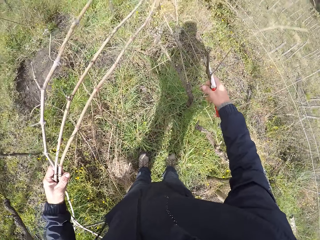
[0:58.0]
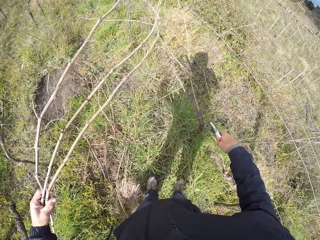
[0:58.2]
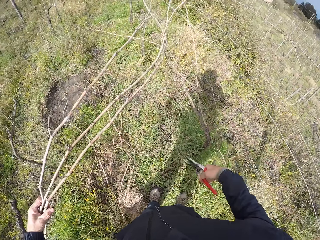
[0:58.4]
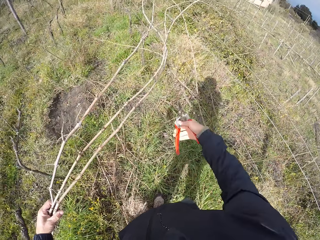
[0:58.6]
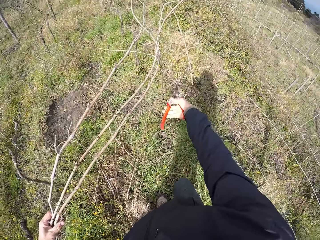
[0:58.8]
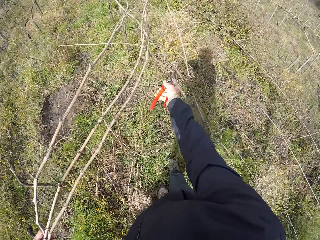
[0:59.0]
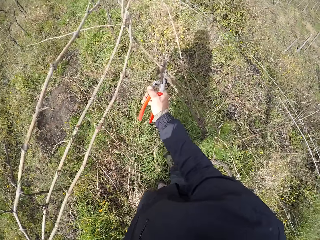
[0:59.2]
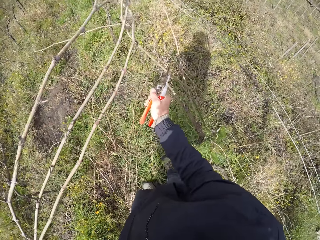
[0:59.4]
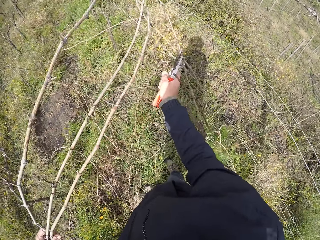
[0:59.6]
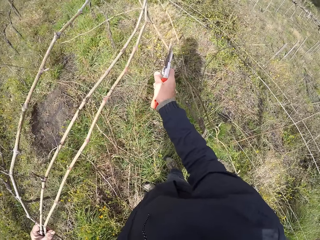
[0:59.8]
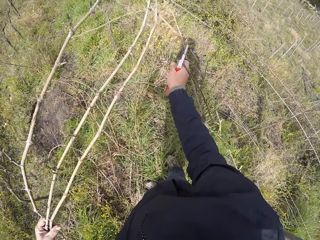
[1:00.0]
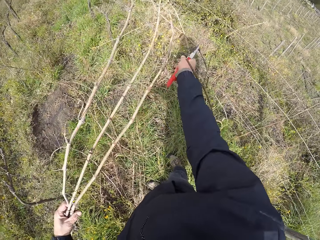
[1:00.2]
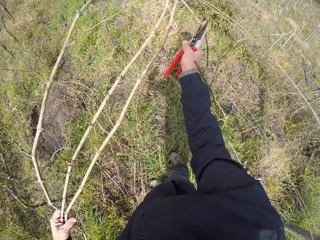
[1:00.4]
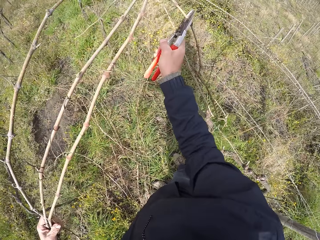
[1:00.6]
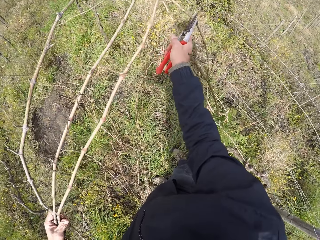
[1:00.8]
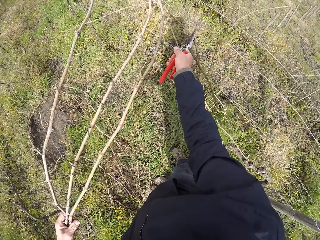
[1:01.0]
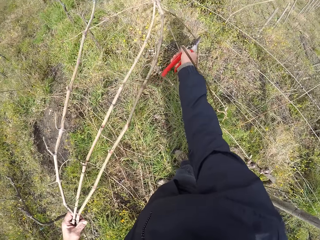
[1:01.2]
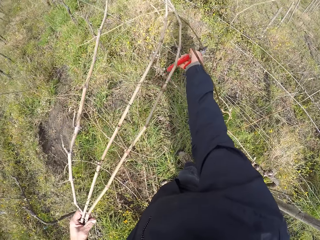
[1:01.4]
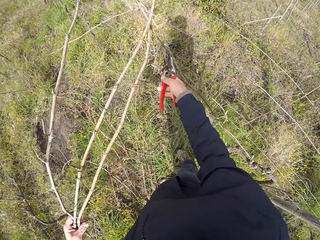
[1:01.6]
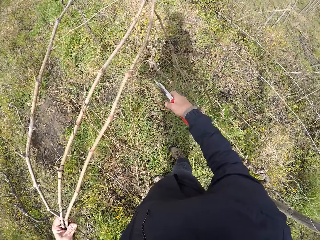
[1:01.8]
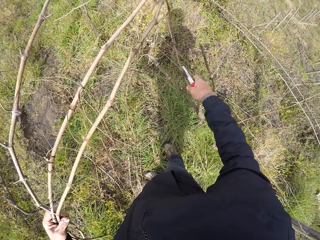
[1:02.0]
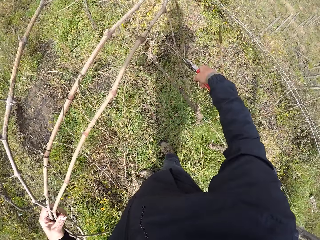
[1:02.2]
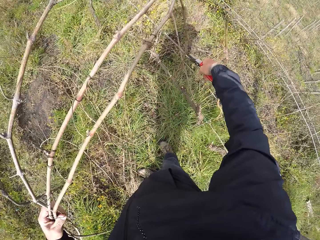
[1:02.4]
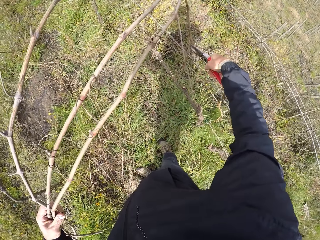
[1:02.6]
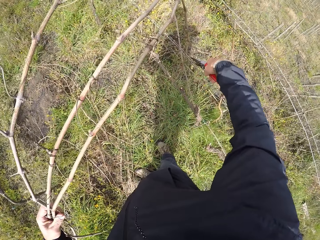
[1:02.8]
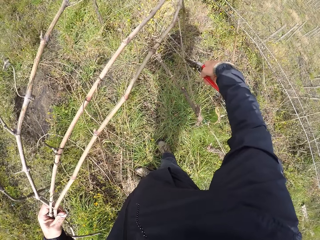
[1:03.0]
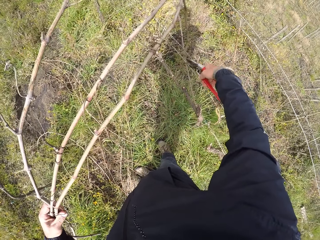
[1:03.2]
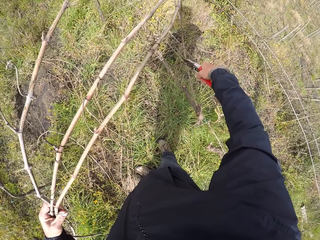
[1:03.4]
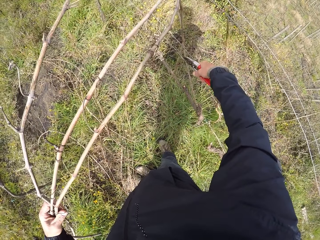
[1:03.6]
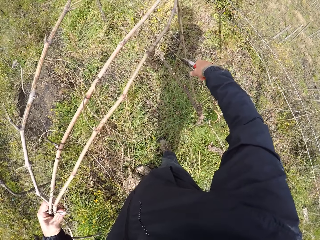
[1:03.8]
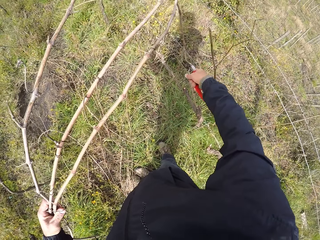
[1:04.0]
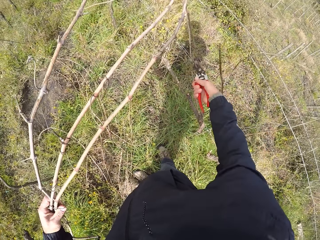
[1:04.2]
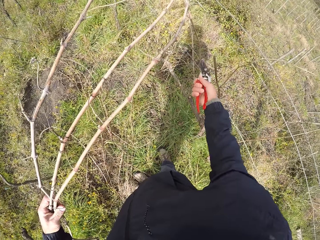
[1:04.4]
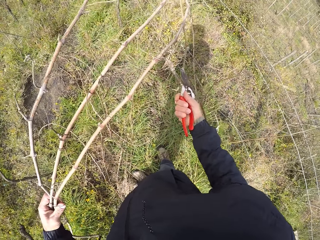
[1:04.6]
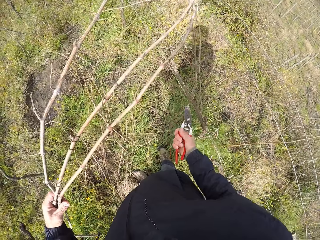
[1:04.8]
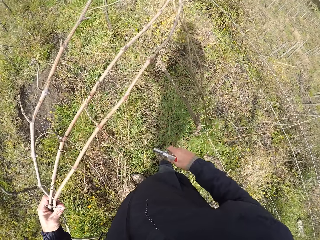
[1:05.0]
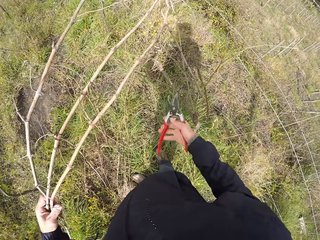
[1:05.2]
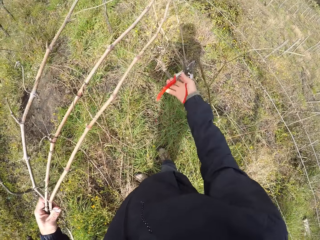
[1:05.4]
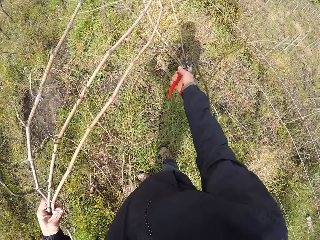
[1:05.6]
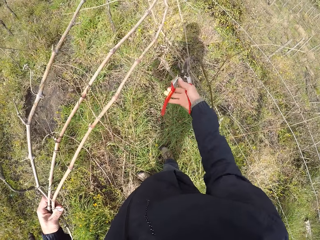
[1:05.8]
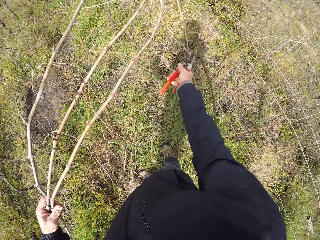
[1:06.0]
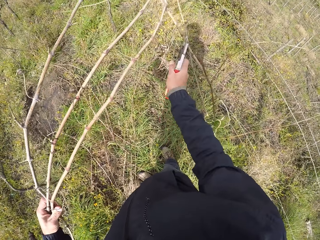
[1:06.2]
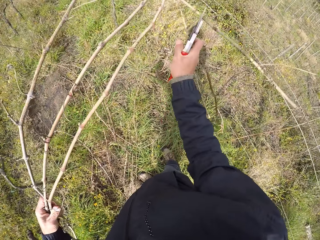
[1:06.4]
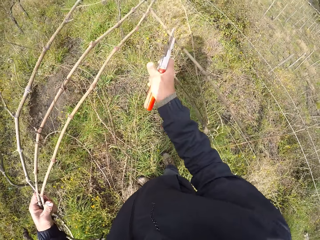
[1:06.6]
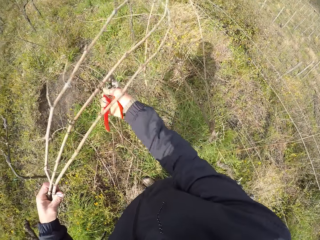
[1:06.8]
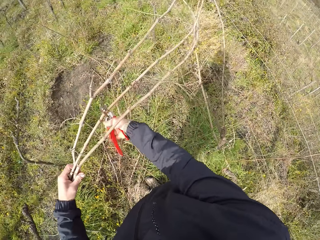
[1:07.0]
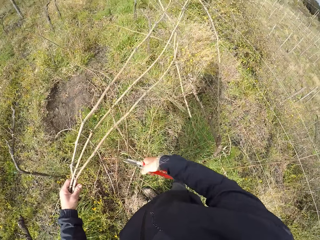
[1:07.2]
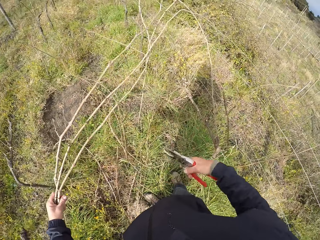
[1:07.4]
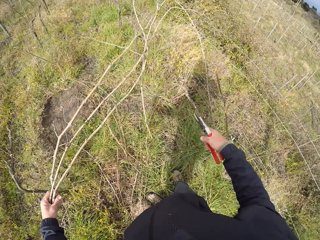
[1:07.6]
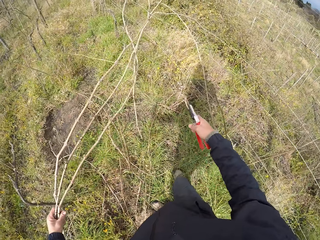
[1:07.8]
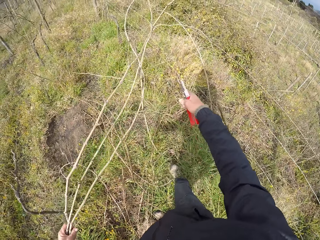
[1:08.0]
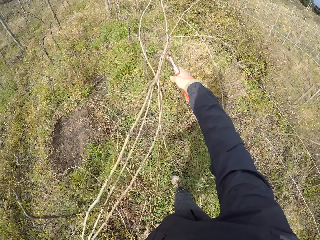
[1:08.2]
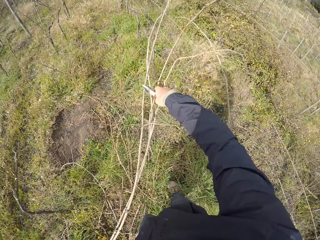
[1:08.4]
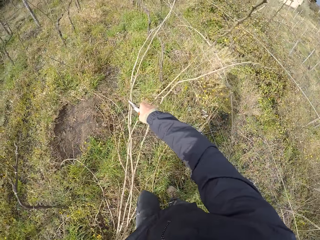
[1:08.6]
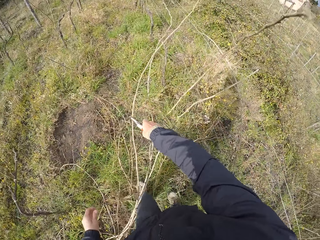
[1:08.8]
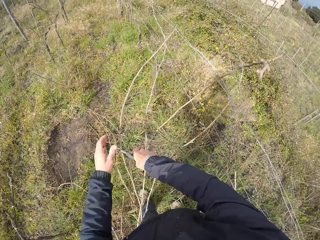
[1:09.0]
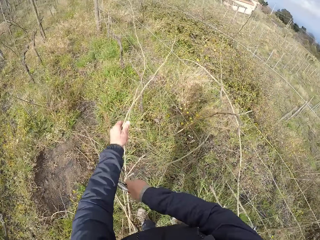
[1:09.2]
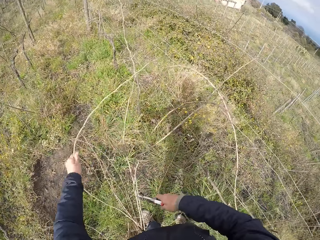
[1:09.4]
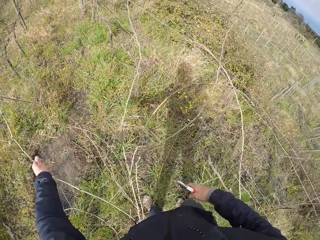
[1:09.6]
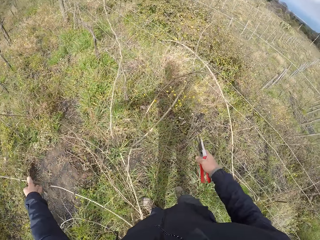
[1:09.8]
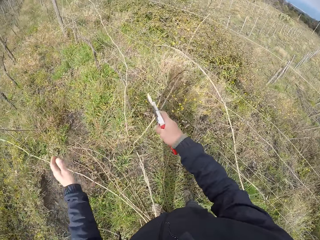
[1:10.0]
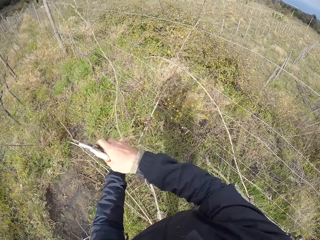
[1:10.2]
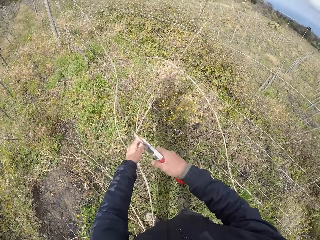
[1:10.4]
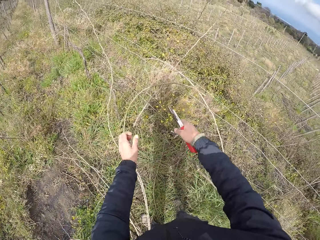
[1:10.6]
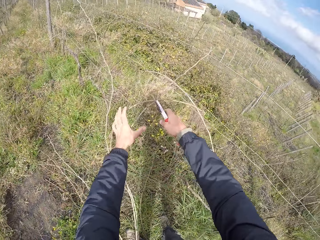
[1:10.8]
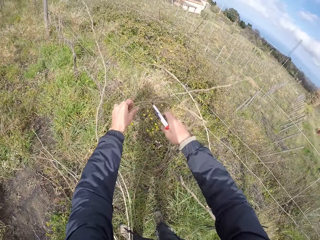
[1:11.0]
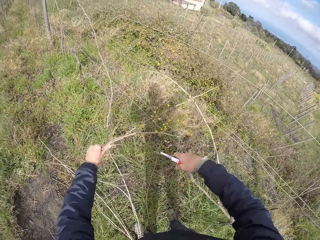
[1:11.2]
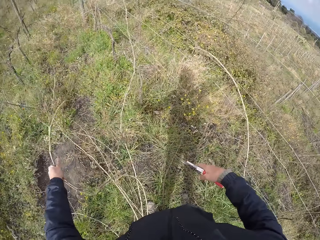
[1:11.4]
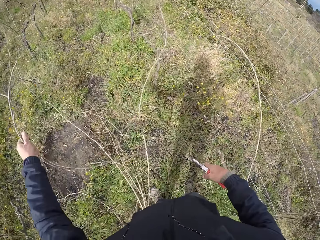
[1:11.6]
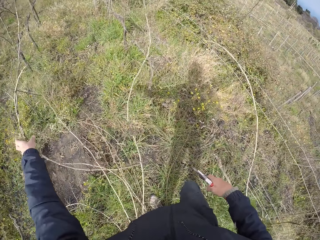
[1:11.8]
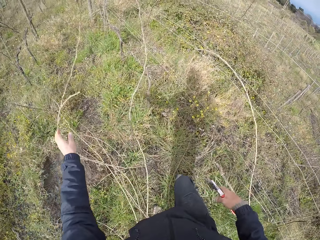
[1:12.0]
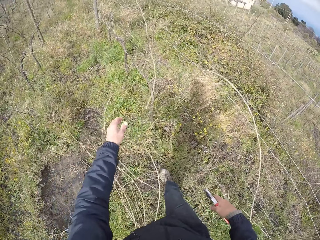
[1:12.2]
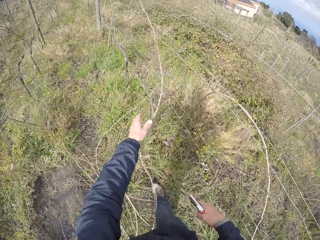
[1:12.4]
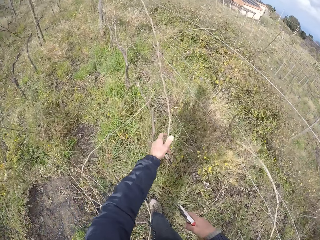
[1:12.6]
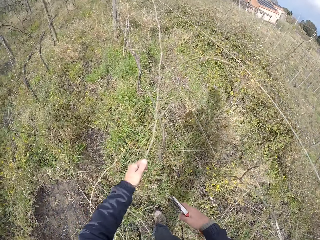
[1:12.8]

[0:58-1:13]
The camera wearer cuts a twig on the fence with the pruner in his right hand. He untangles a twig from the fence with the pruner in his right hand. He untangles the twigs from the fence with his left hand.

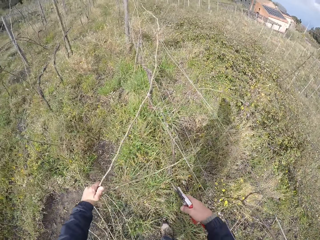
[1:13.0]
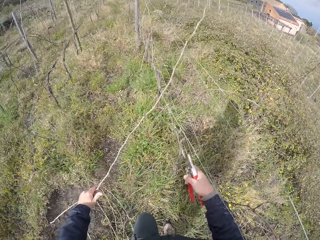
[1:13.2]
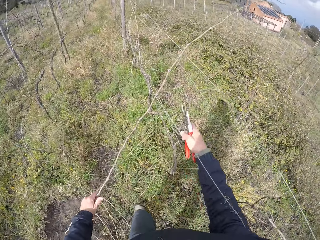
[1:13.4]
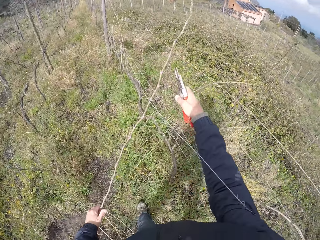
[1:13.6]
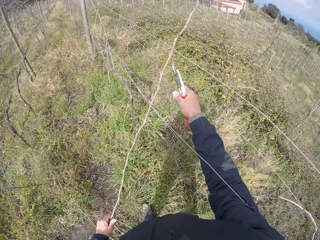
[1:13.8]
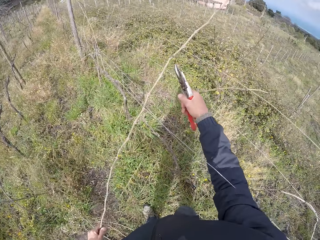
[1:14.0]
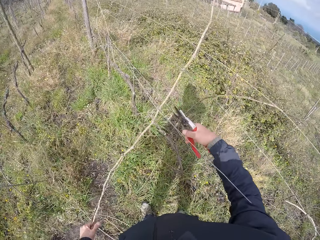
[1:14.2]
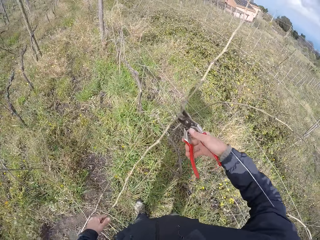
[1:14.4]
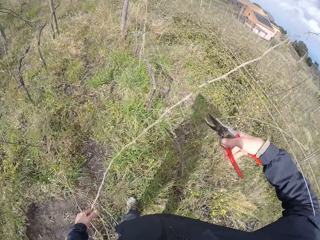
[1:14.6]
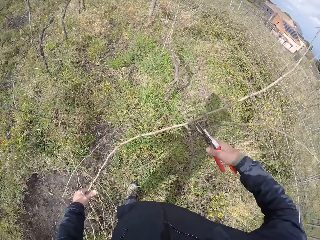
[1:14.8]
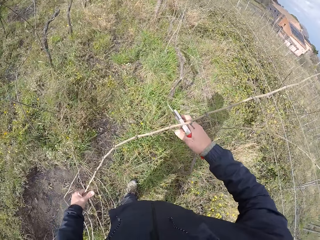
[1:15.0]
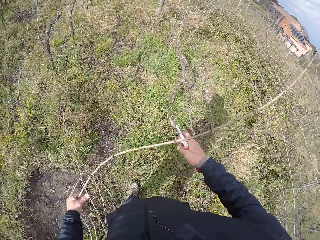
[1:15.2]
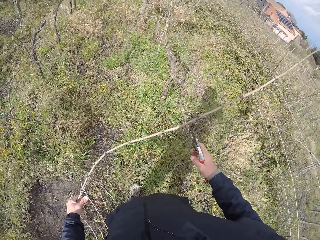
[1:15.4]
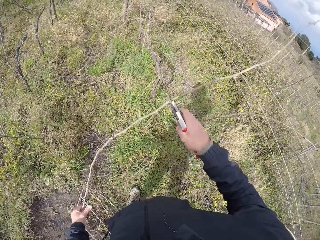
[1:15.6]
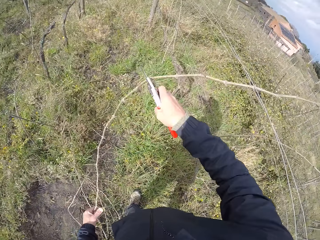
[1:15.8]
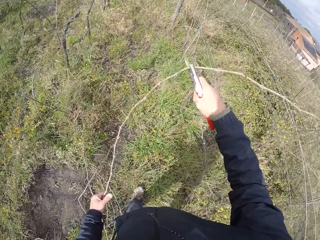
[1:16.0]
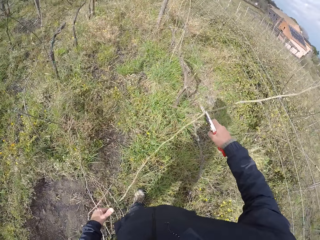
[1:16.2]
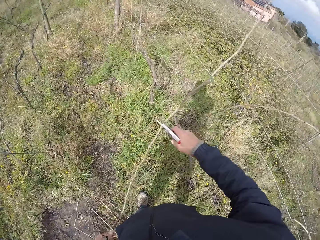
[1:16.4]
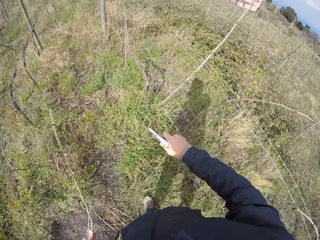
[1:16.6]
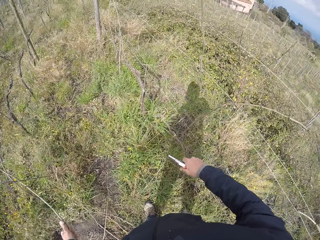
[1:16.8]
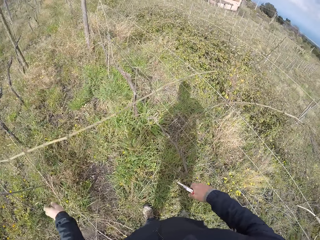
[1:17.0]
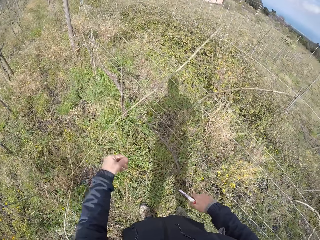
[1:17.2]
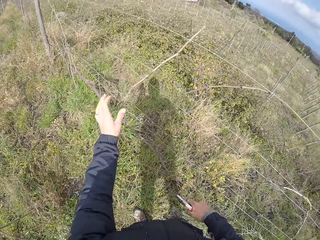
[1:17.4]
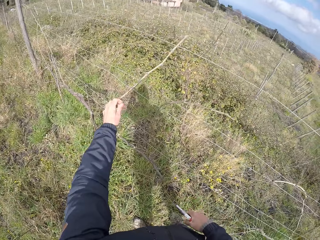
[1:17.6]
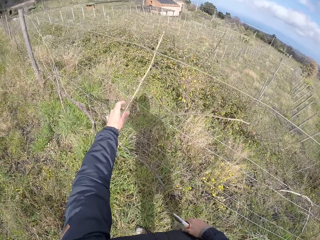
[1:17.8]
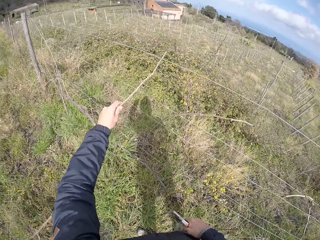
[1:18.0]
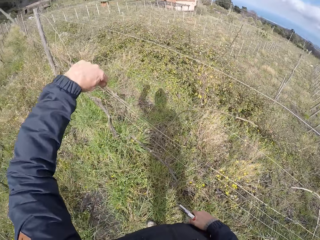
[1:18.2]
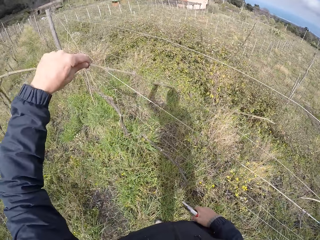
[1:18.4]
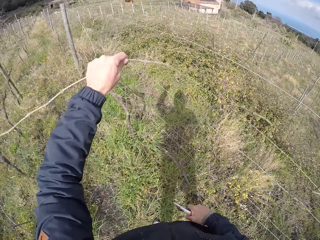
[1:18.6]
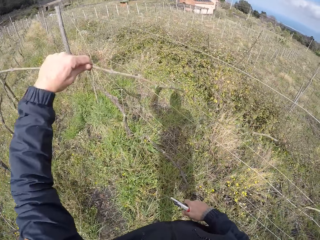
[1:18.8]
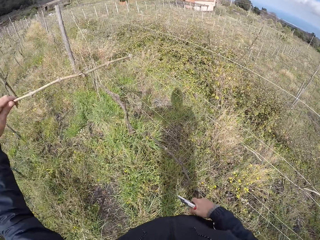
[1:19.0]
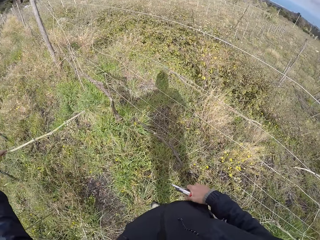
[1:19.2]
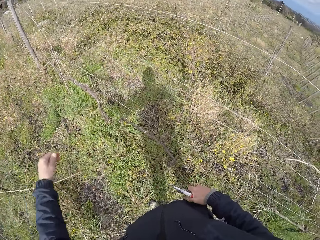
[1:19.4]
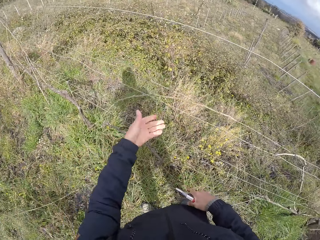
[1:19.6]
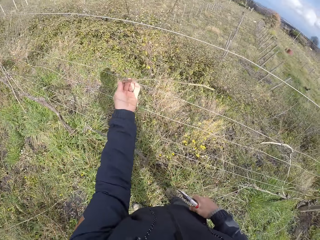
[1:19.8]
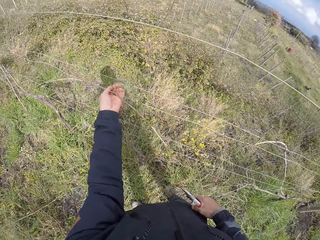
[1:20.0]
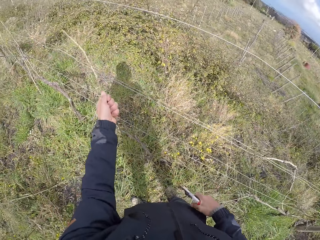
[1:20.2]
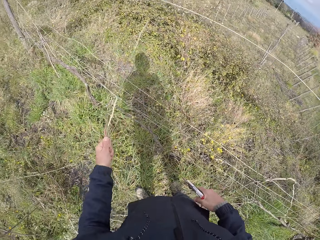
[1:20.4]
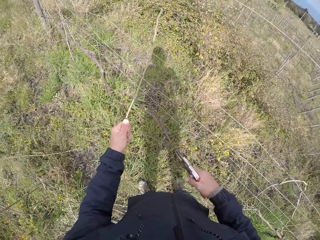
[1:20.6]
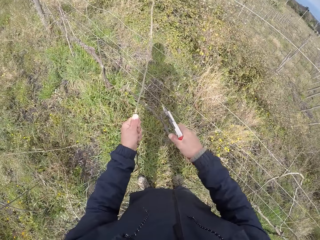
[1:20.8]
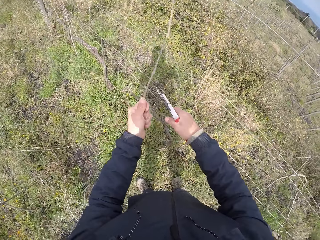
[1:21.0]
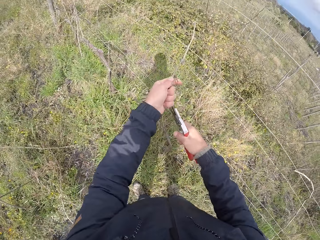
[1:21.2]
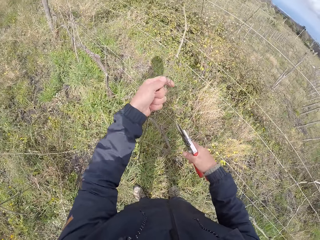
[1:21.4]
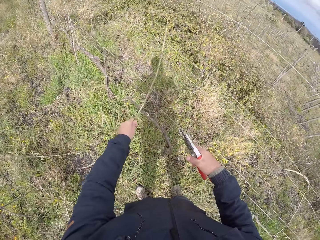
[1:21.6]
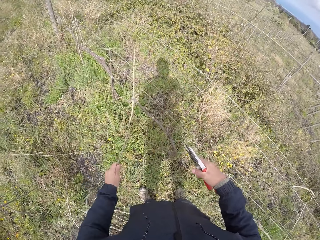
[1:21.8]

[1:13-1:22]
The camera wearer cuts a twig with the pruner in his right hand. He throws the twig on the ground with his left hand. He pulls a twig from the fence with his left hand. He throws the twig on the ground with his left hand. He pulls a twig from the fence with his left hand.
